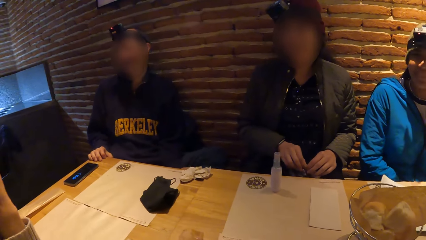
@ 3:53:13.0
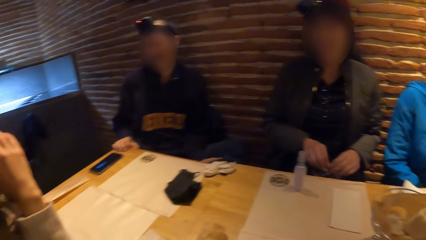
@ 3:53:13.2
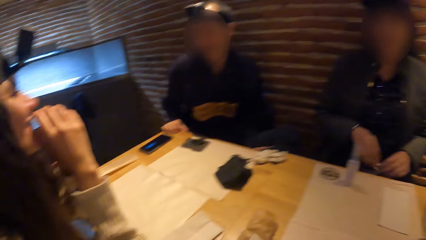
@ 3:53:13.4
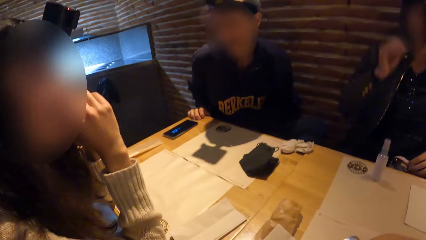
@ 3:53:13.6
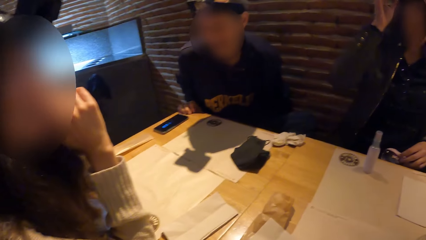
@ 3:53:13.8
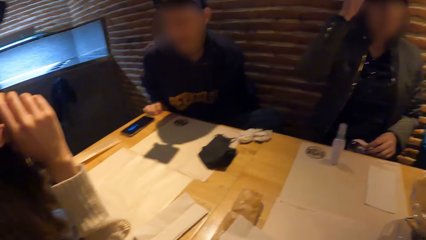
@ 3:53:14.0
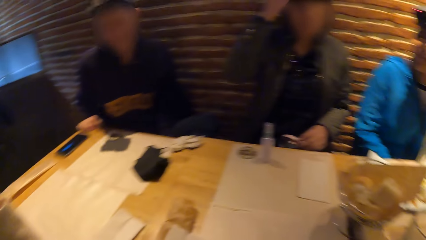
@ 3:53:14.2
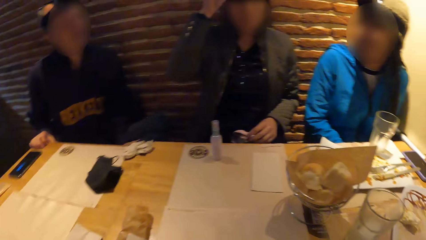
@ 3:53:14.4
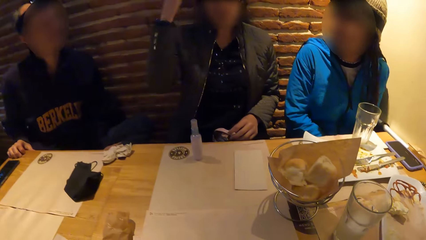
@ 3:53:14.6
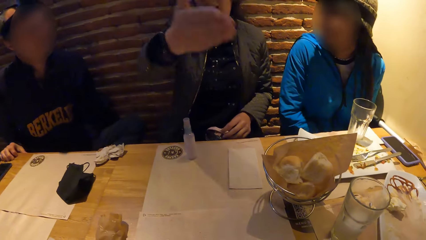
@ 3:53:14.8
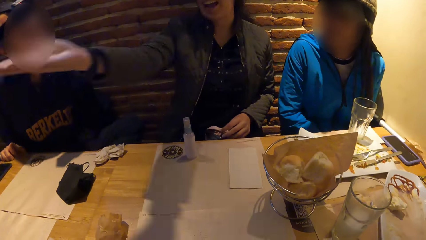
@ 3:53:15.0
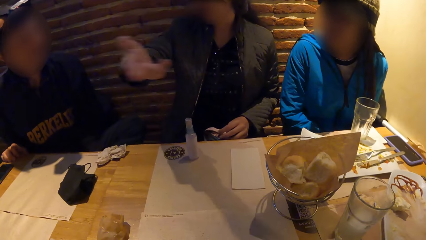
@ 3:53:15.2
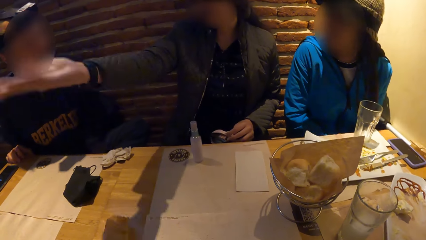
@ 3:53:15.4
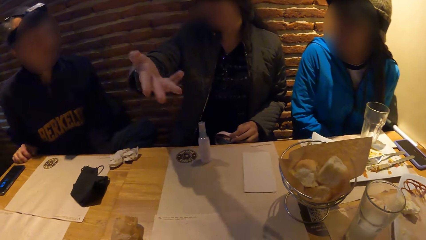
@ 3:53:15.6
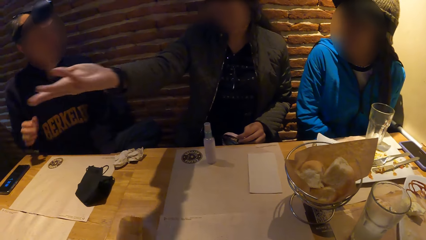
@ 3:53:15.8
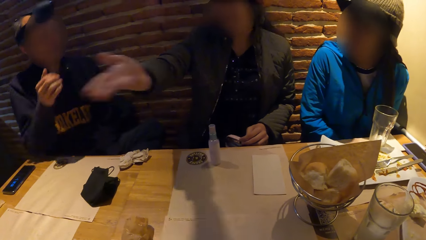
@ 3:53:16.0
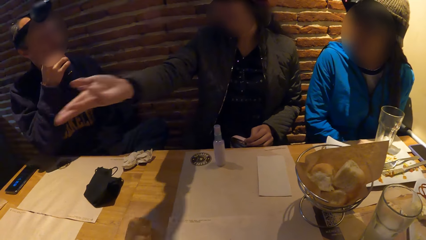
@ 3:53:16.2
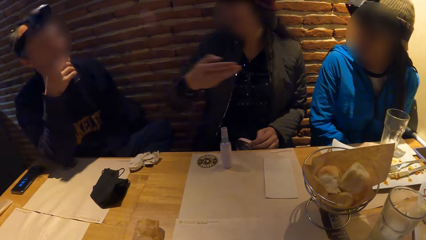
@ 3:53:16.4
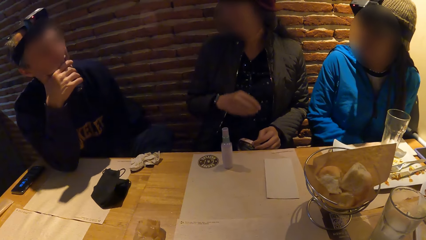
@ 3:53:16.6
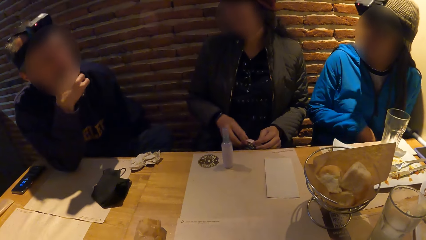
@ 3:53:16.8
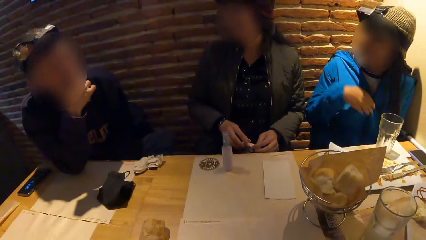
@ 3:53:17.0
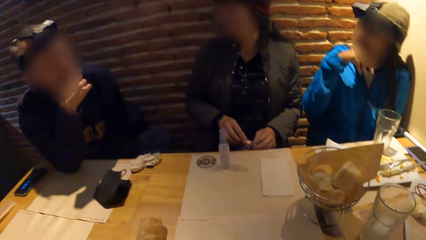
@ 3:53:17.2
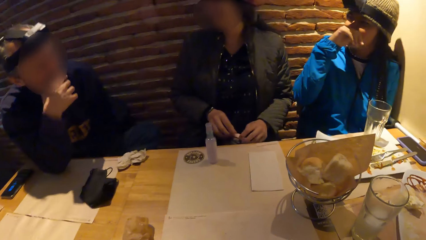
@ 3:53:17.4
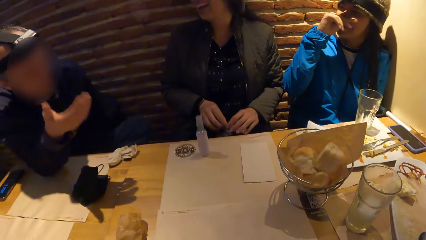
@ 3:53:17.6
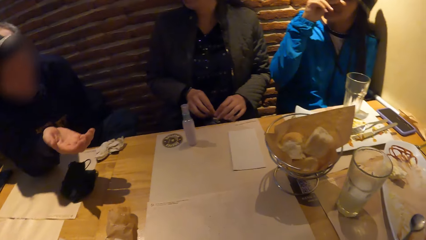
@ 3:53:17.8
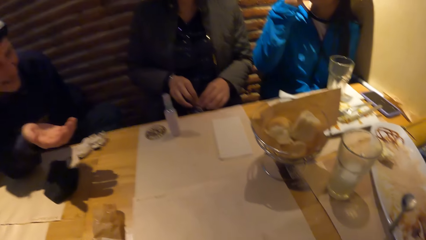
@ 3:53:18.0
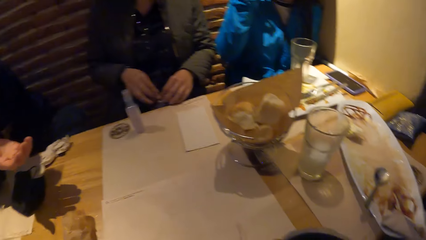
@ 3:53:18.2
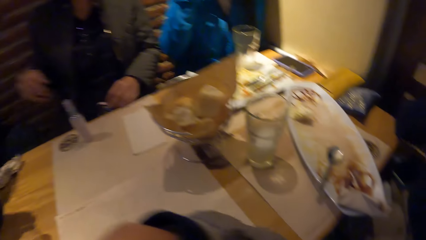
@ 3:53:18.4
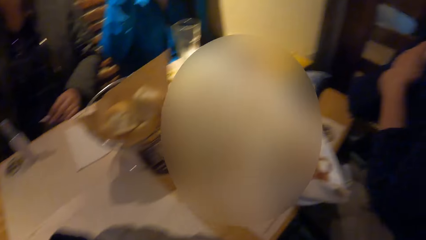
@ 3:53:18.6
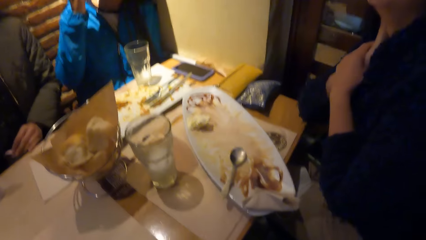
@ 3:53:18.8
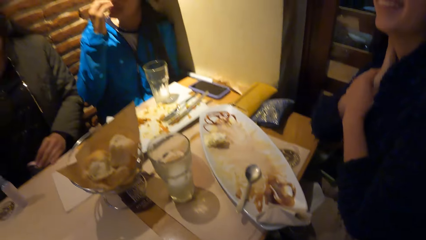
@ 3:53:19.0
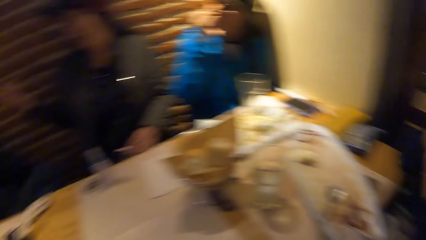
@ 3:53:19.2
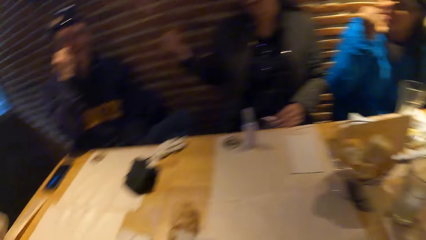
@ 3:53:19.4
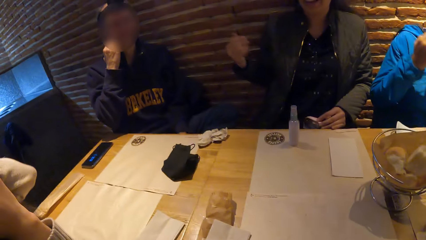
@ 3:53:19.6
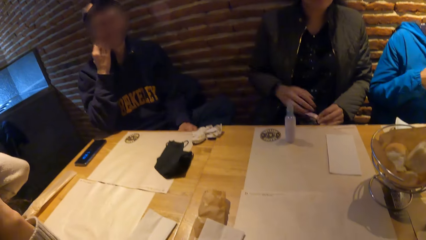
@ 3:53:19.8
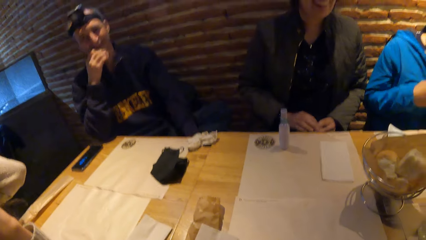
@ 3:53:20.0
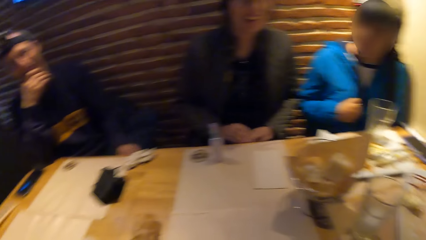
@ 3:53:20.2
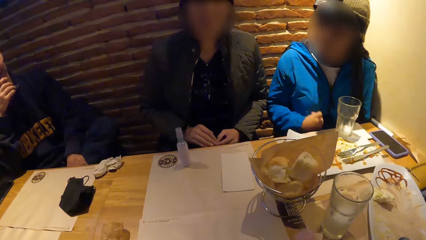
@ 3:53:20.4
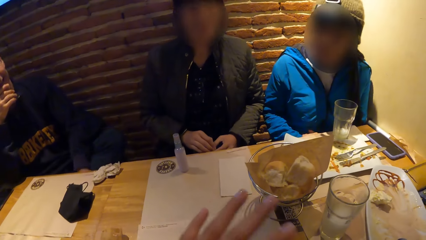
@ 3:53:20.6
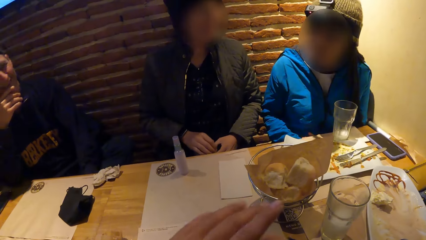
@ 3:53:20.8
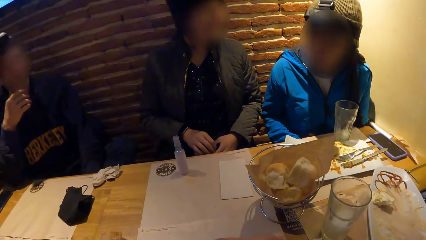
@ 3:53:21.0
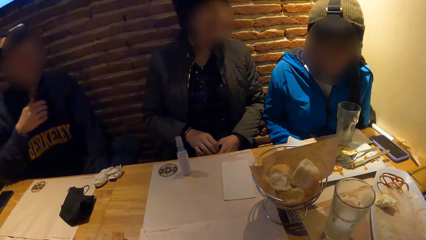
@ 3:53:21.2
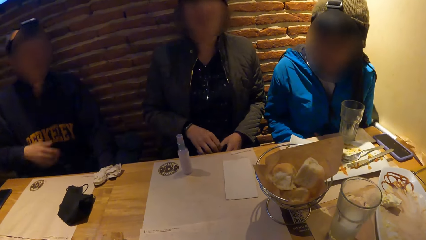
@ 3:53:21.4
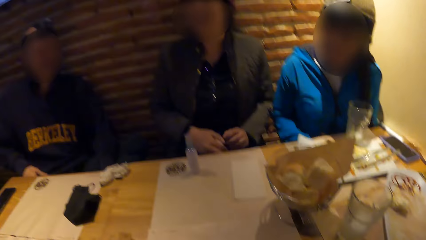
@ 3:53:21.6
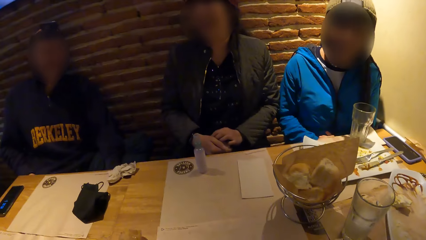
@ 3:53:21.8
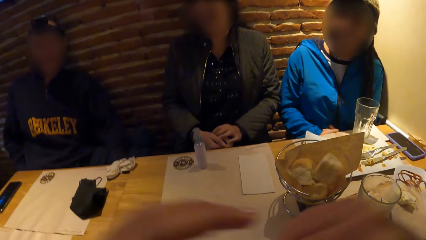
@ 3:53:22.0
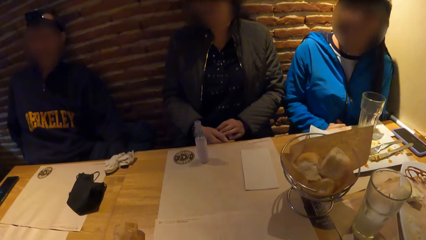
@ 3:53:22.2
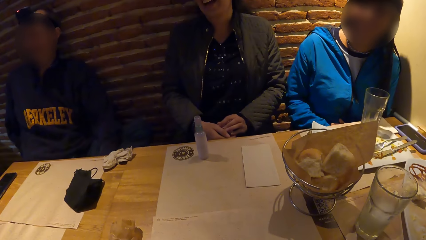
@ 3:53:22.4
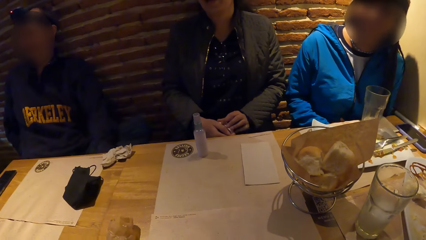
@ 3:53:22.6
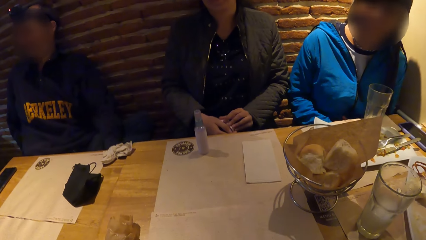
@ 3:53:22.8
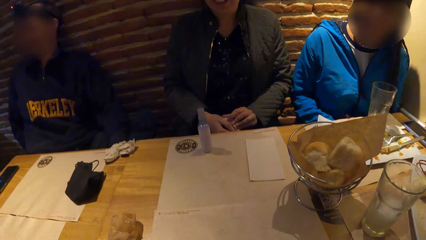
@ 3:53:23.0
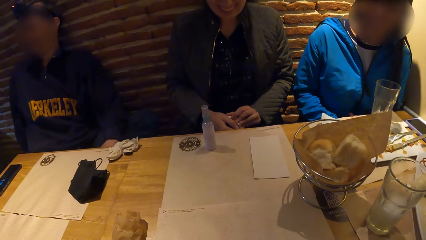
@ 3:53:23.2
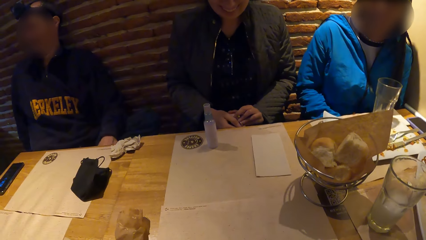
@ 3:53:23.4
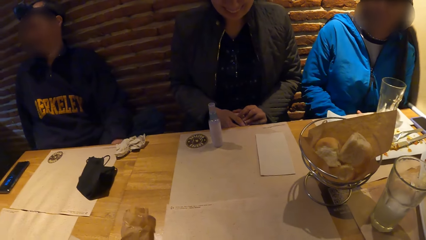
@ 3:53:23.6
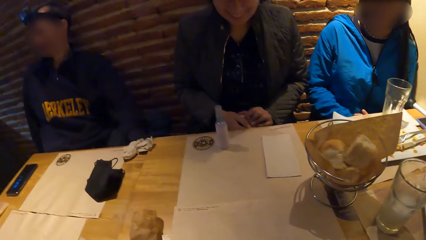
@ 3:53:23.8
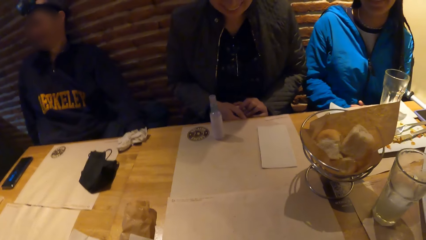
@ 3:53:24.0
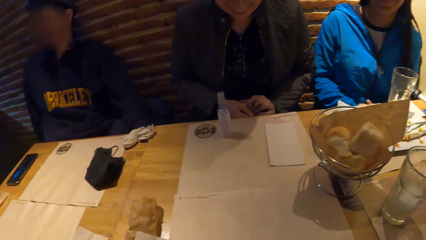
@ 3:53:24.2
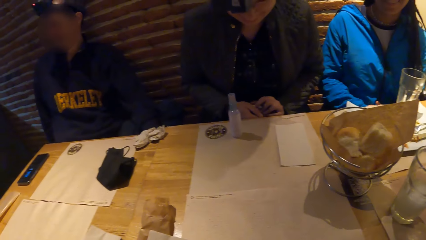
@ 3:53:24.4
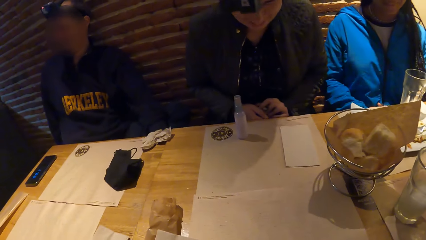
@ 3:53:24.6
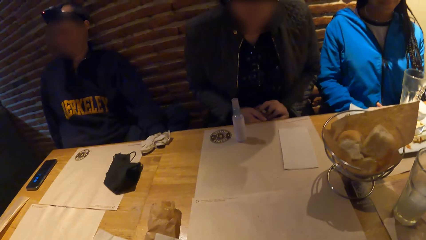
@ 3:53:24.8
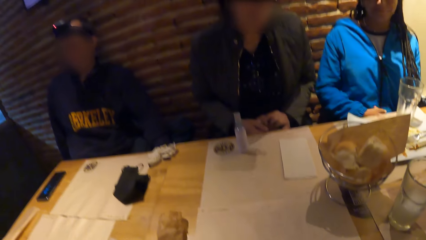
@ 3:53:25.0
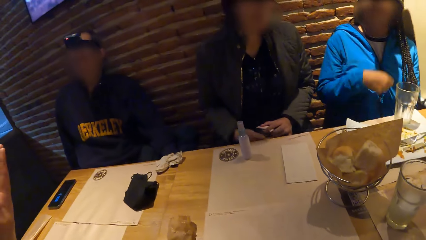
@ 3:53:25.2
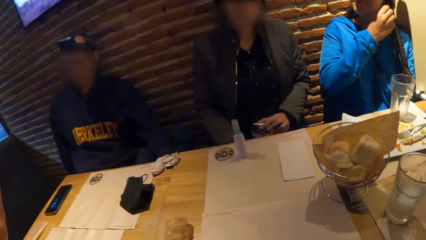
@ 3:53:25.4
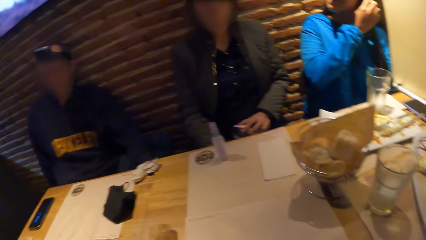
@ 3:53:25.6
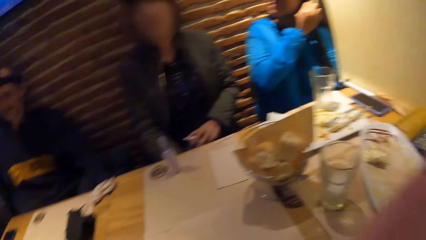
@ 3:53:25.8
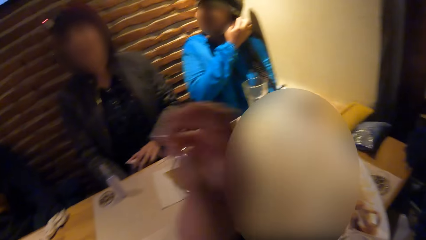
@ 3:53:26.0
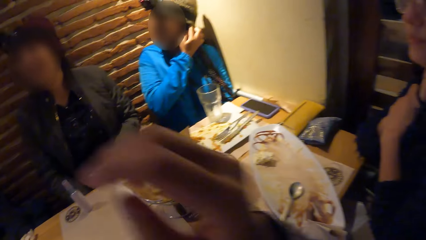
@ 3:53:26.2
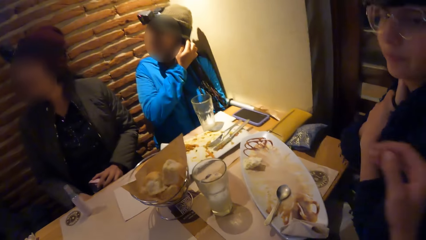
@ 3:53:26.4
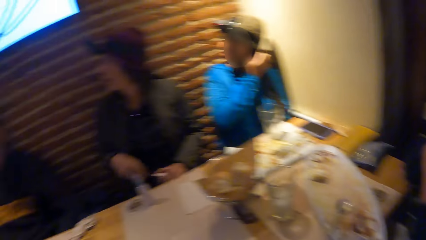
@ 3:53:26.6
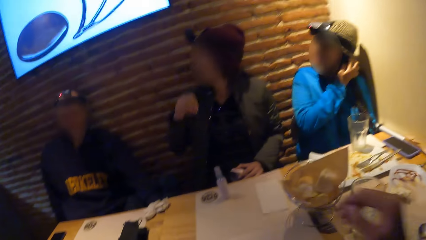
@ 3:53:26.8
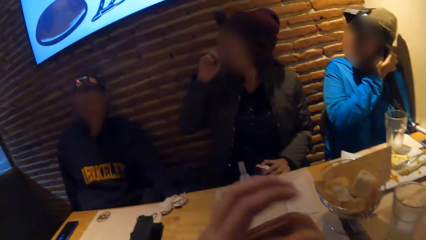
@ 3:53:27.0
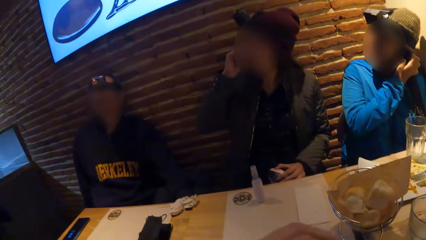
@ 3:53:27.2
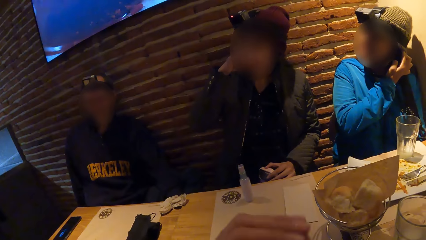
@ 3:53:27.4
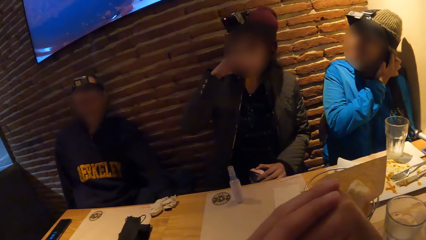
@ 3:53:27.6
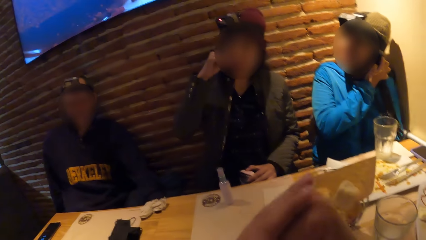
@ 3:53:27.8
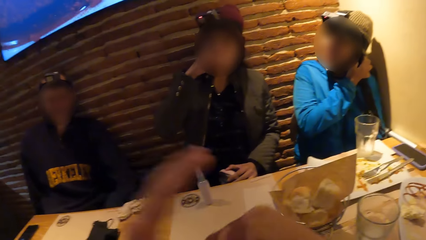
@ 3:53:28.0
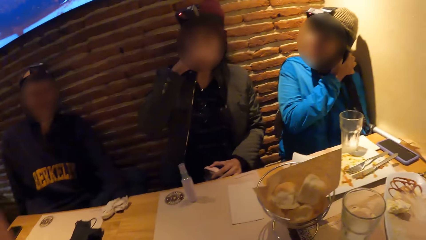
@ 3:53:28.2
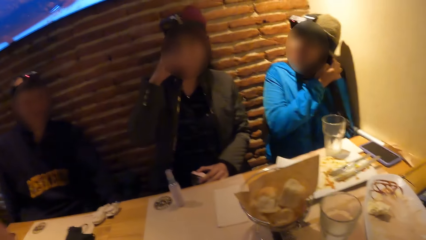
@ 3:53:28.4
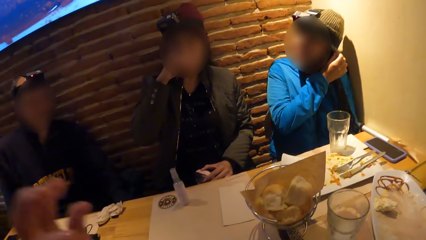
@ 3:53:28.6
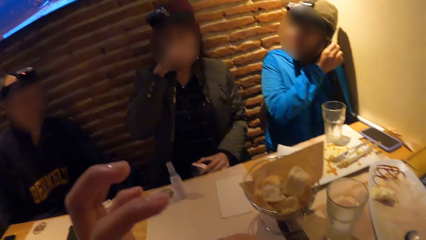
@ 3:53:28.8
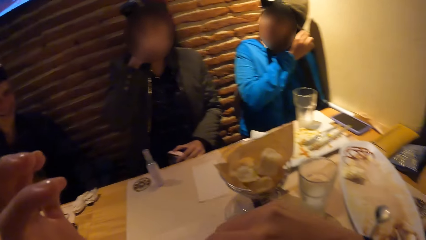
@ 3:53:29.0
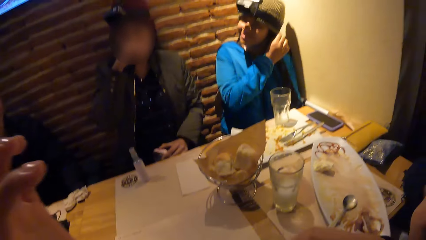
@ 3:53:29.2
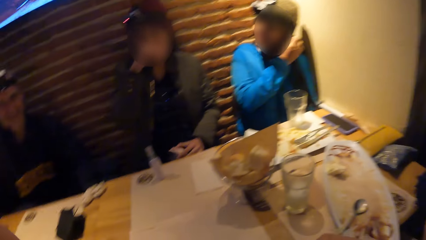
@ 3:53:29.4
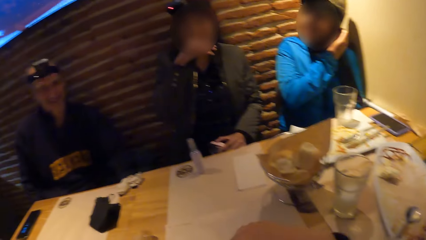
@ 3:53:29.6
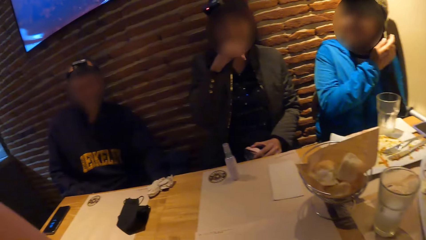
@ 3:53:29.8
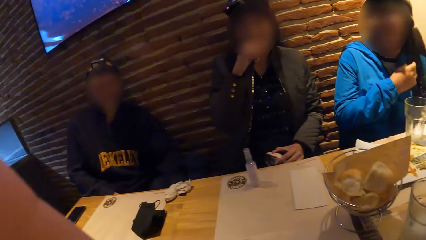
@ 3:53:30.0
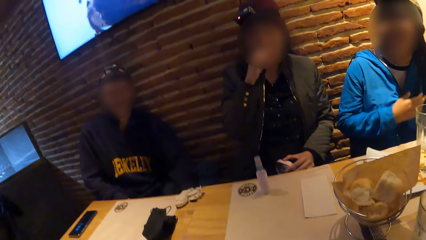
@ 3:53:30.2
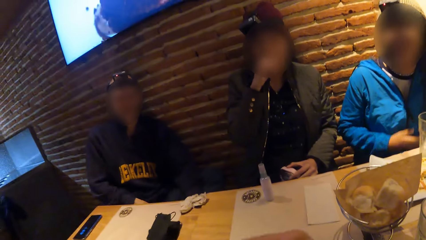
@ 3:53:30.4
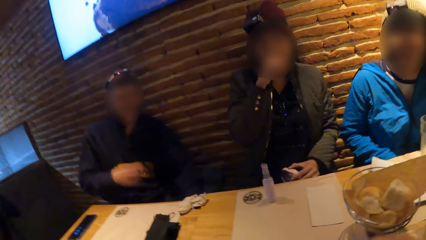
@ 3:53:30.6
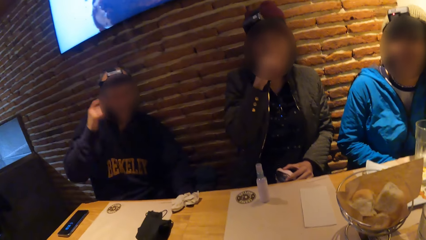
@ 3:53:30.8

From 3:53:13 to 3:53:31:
A woman adjusts a camera on her head with her right hand. A man touches his face with his right hand. Another woman touches her face with her right hand. The camera wearer looks around. The second woman places her right hand on her lap. The camera wearer moves the hand. She moves the hands. The man places his right hand on his lap. The camera wearer lifts both hands towards her face. She looks around. The second woman touches her left ear with her right hand. A lady moves the hand. The camera wearer moves the hand. The first woman touches her face with her right hand. The camera wearer looks around.
